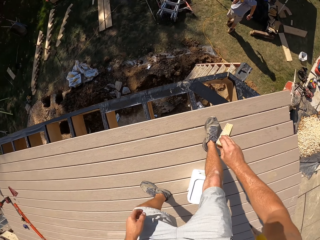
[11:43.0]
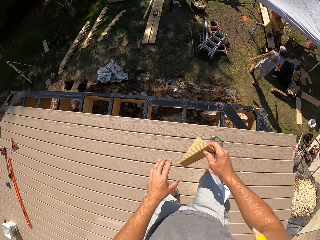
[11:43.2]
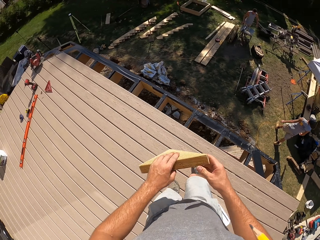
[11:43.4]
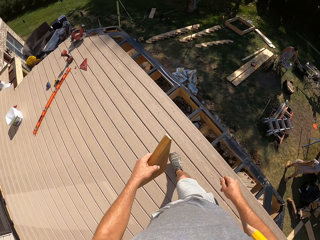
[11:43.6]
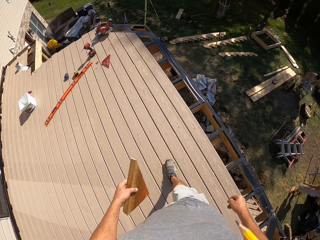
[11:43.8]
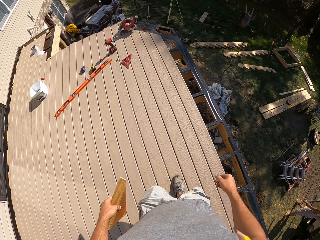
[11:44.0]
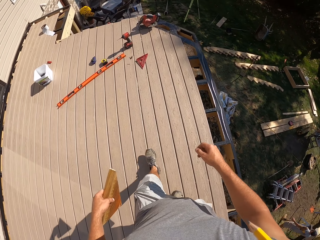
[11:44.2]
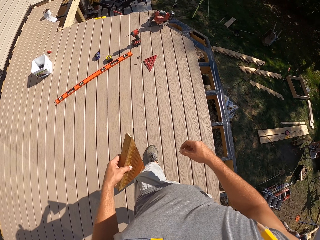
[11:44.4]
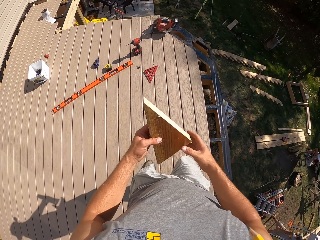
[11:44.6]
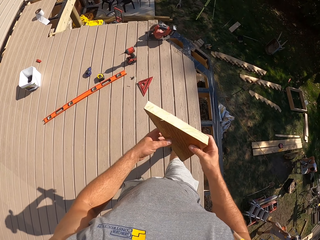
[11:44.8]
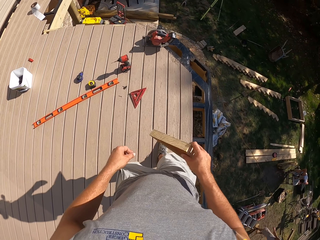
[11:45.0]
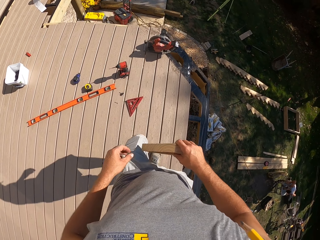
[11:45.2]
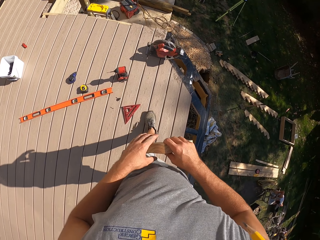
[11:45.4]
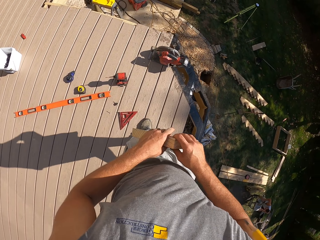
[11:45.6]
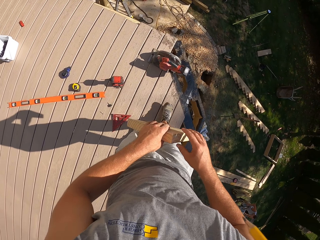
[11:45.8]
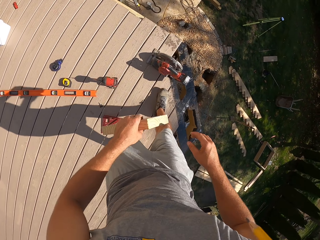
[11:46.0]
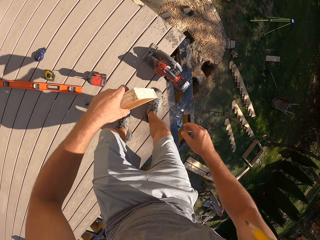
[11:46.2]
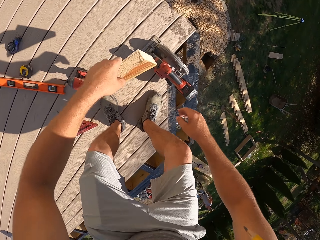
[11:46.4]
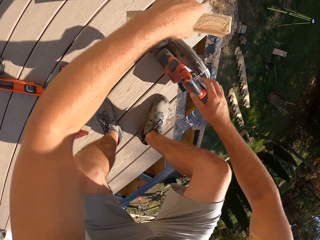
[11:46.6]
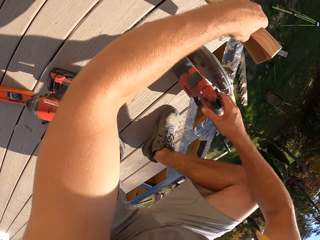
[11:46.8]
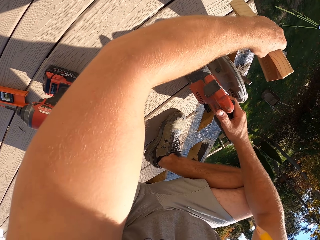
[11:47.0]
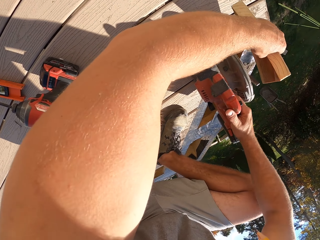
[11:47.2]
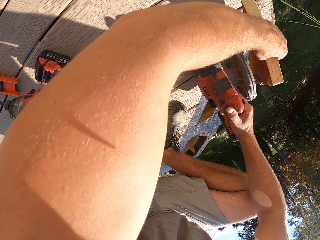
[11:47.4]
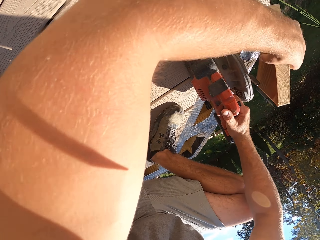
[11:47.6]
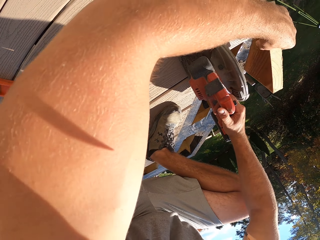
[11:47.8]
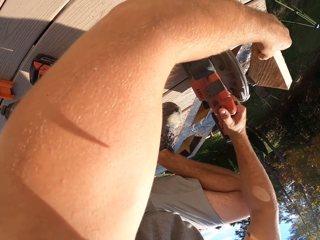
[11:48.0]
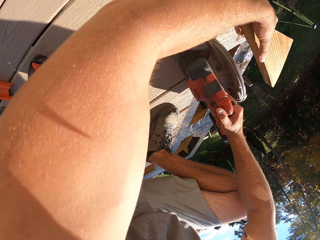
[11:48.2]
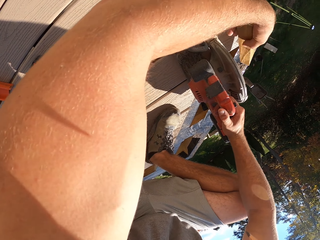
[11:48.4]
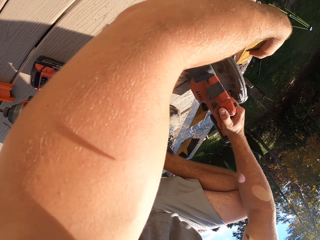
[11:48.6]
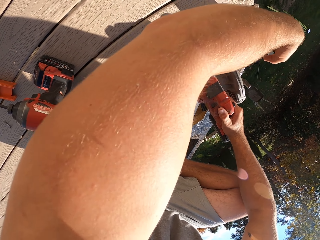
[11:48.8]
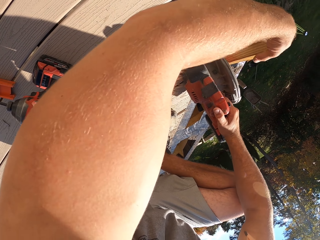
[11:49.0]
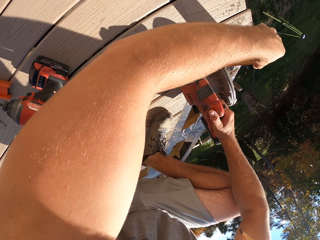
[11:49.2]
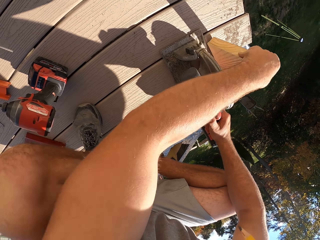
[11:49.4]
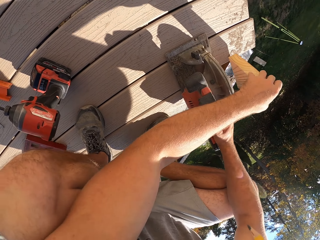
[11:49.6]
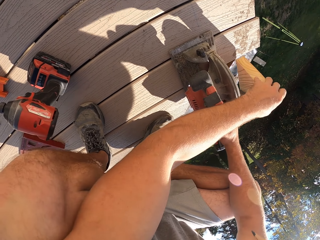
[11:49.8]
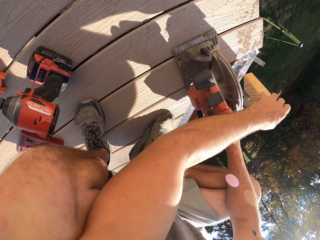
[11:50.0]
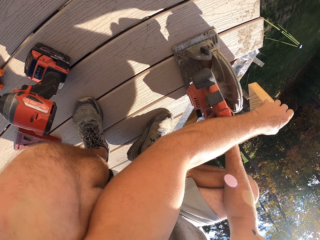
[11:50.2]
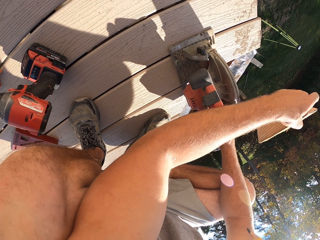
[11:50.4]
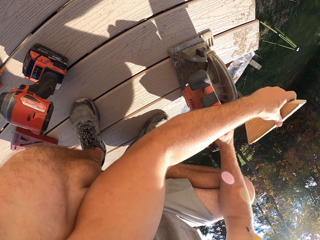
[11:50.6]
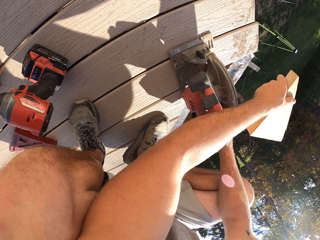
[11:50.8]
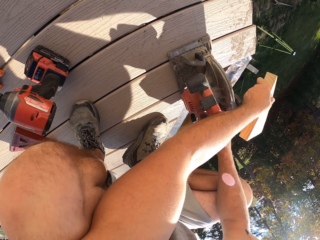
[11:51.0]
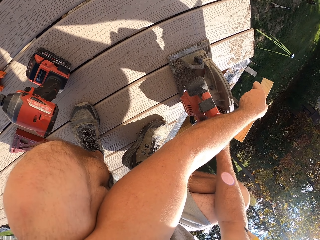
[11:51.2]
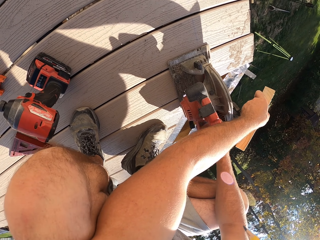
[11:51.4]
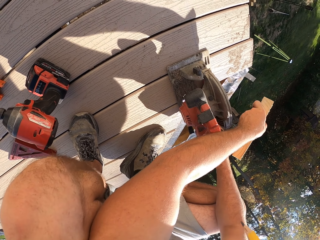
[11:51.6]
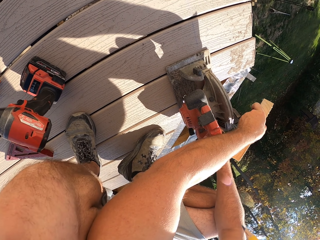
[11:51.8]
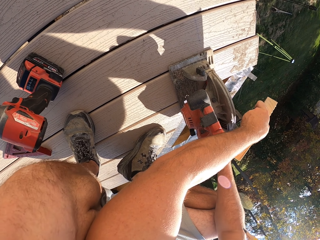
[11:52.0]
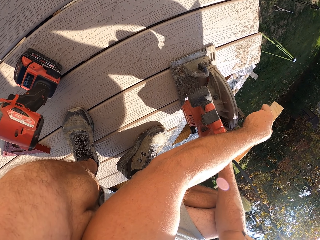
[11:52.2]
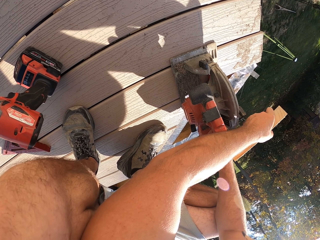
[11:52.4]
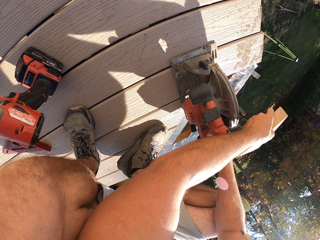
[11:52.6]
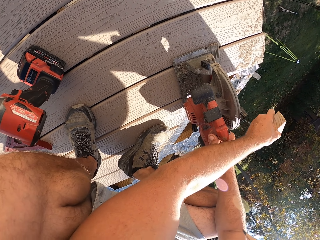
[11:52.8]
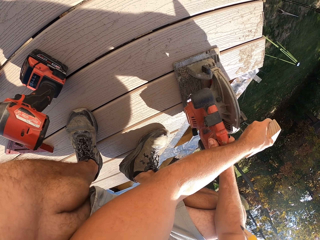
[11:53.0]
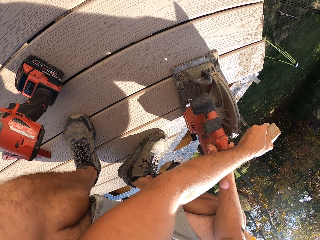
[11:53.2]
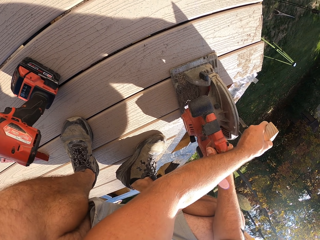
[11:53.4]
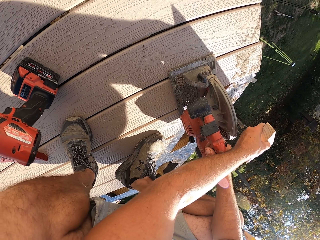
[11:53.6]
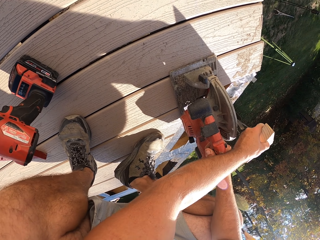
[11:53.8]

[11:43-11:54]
The camera wearer picks up a piece of wood on the wood. They pass the wood to the left hand. They walk around. They hold the circular saw machine. They twist the piece of wood.

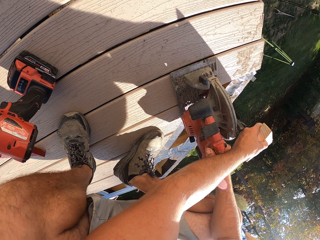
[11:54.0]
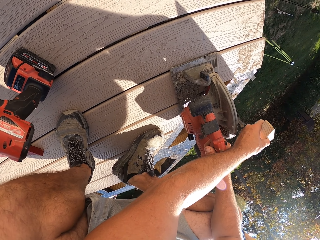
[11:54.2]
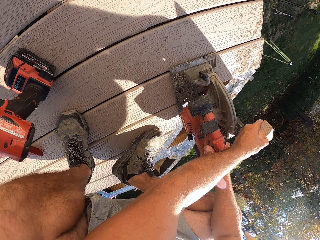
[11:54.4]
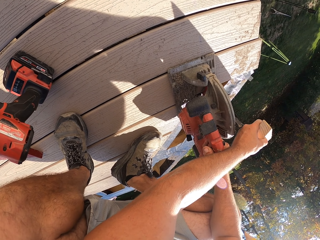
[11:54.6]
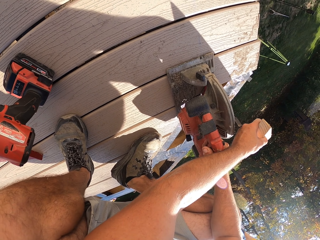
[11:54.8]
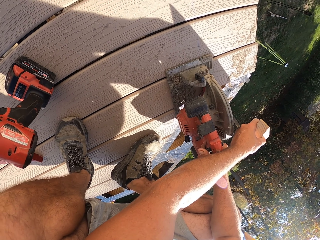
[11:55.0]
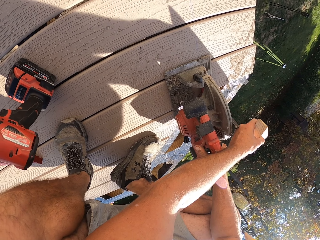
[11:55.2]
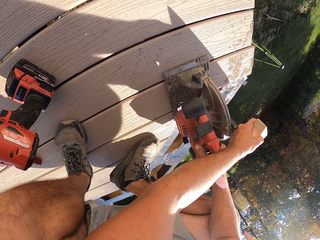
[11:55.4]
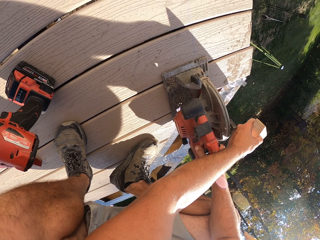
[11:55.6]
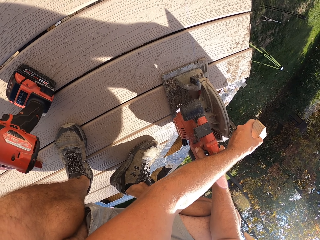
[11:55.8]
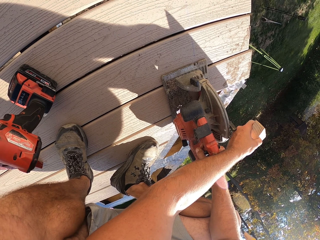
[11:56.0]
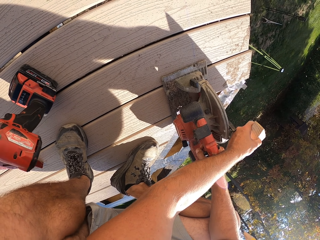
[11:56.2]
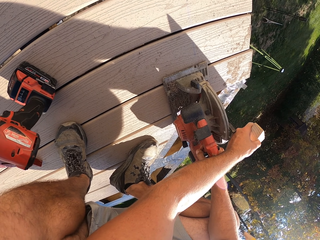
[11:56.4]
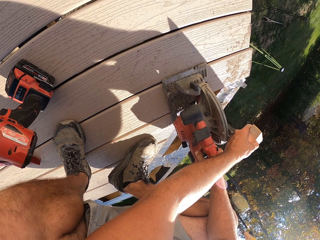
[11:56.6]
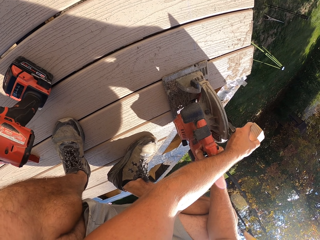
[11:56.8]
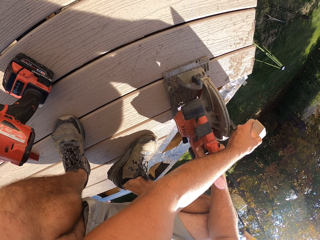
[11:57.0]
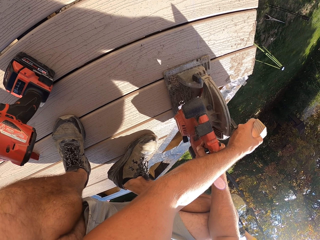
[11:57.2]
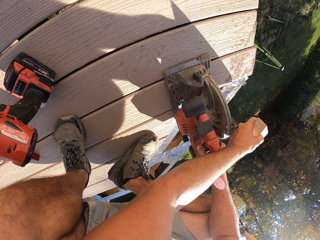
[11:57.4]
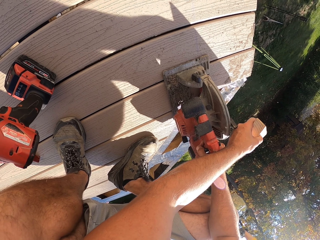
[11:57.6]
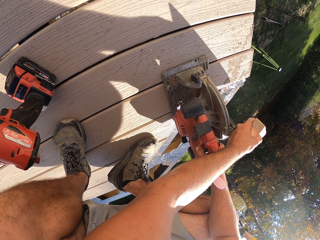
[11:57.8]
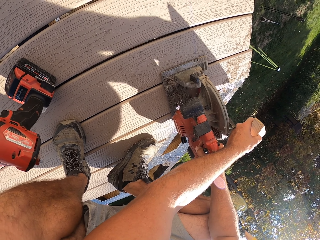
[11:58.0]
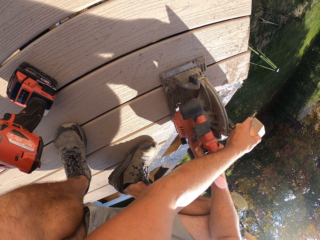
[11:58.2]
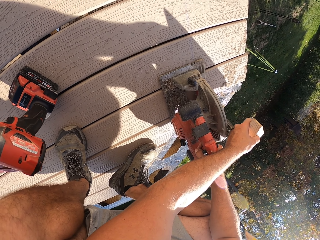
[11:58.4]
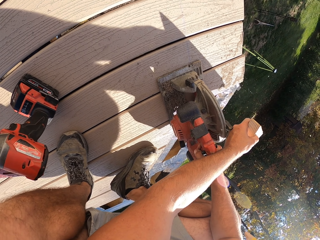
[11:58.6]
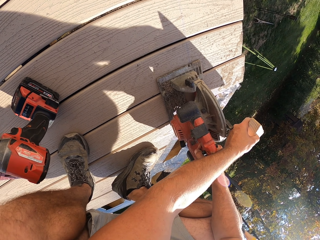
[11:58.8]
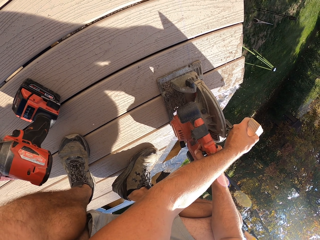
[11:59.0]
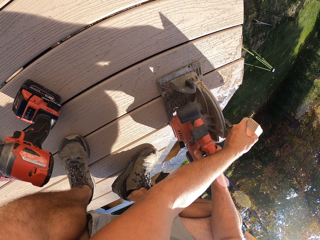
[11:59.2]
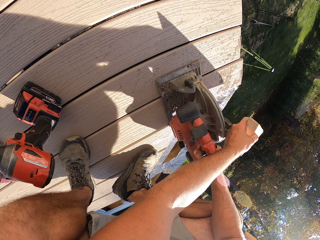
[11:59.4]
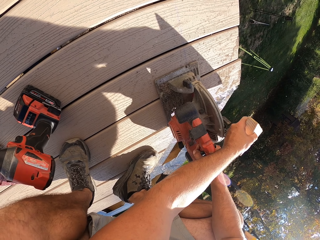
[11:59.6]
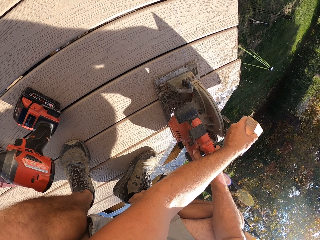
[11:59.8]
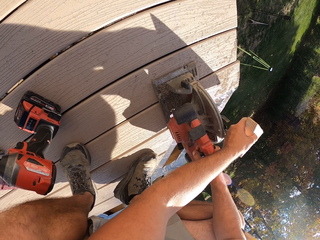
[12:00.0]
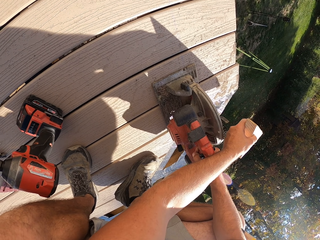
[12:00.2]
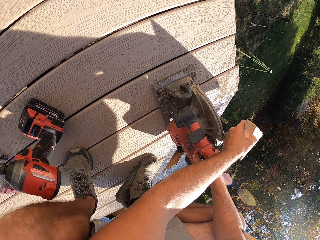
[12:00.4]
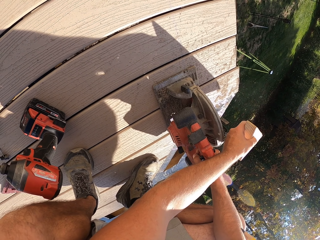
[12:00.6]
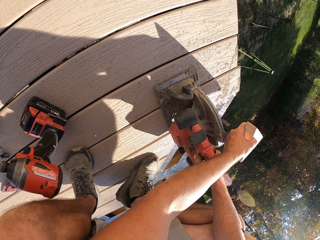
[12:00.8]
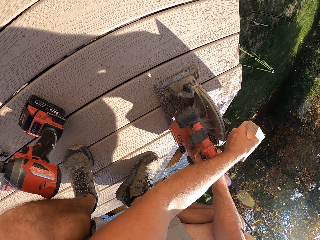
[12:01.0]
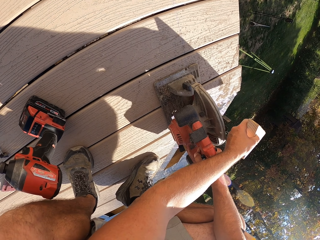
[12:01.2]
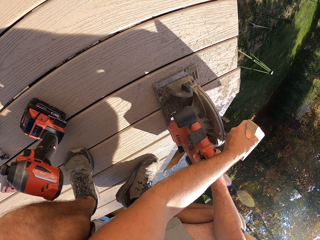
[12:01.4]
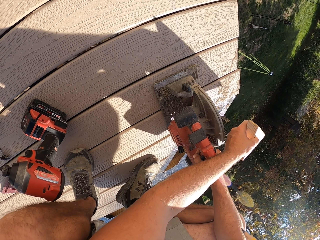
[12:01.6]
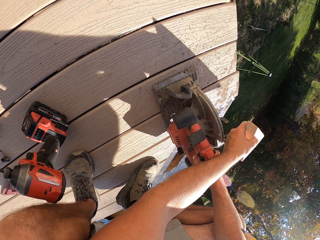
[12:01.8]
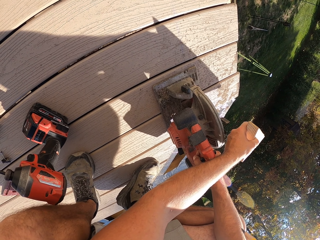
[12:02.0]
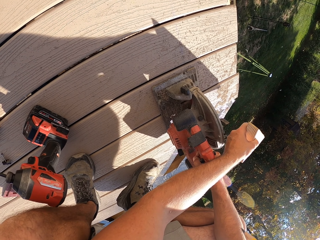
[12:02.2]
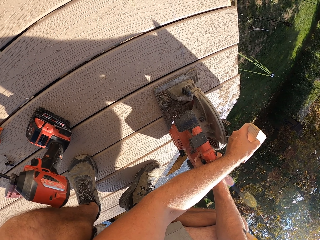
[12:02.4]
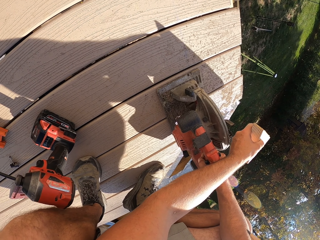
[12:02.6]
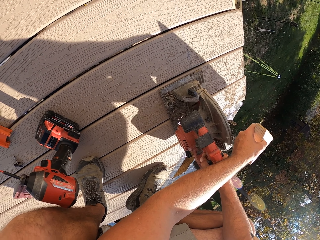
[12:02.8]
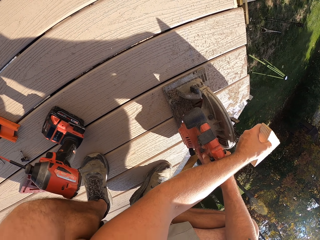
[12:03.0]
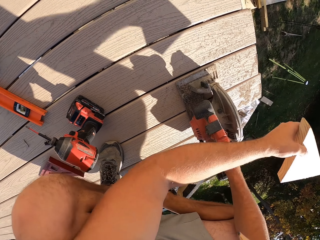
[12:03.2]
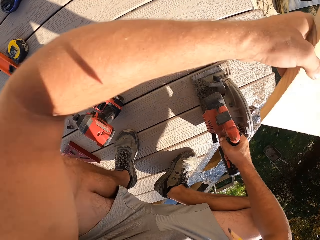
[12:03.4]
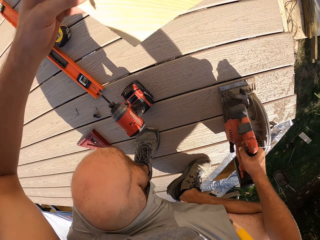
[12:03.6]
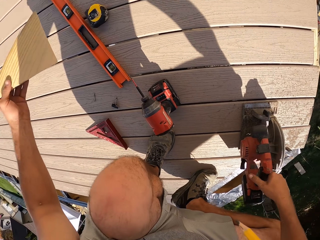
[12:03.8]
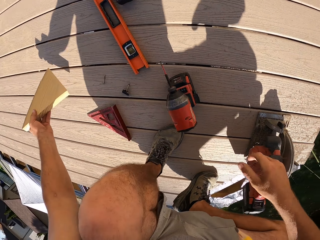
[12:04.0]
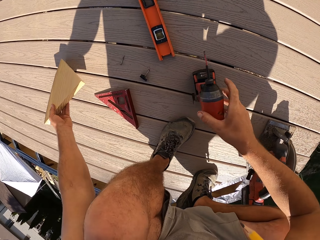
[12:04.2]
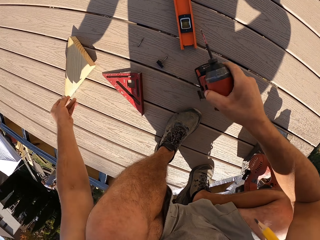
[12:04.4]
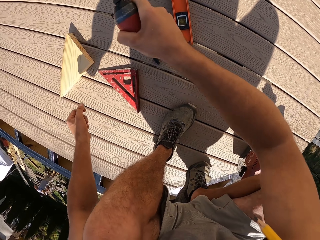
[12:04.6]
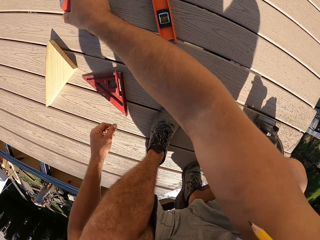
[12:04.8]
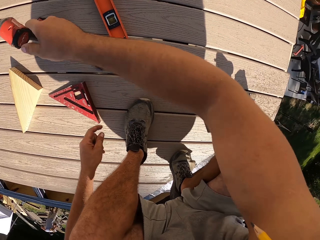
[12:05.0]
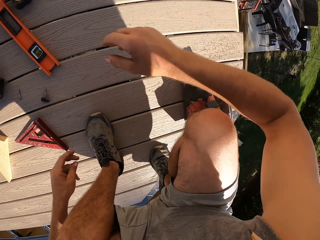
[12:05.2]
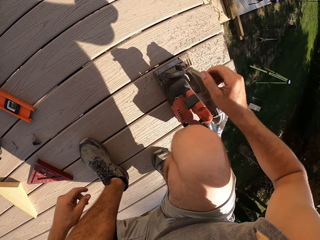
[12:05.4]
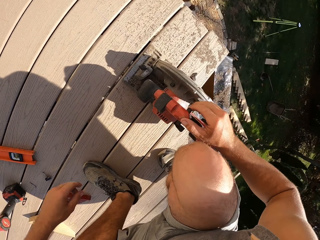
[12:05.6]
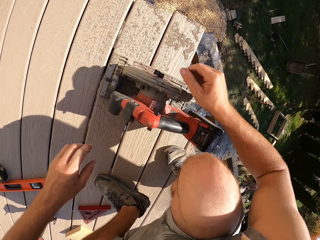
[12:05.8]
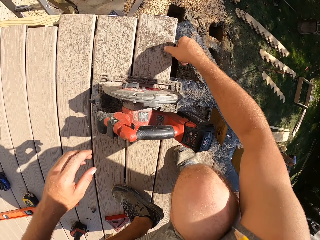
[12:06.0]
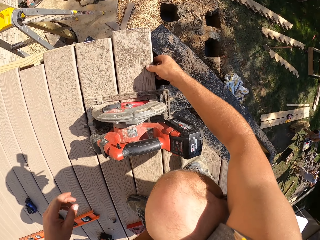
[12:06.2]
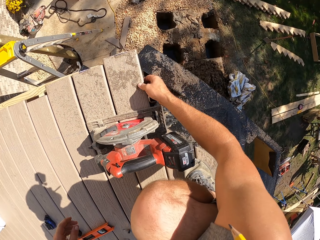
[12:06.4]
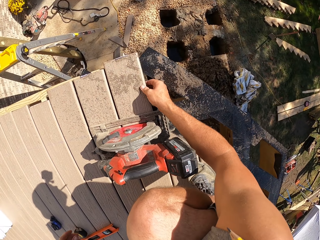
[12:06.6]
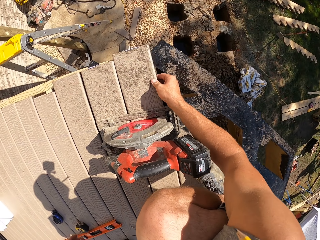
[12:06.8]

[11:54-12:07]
The camera wearer aligns wood with a wood cutter. They look around. They cut the wood with the wood cutter. They move the drill. They place a piece of wood on the wood.
